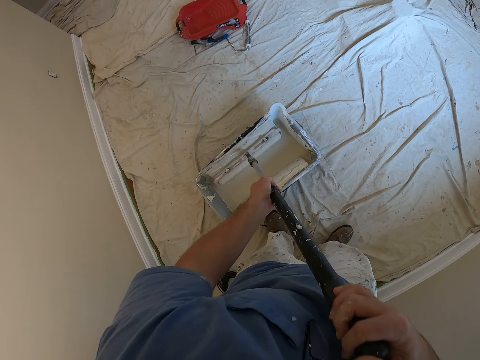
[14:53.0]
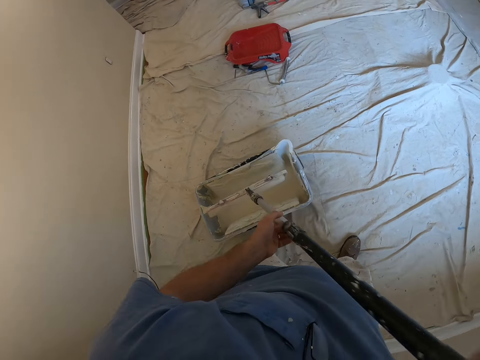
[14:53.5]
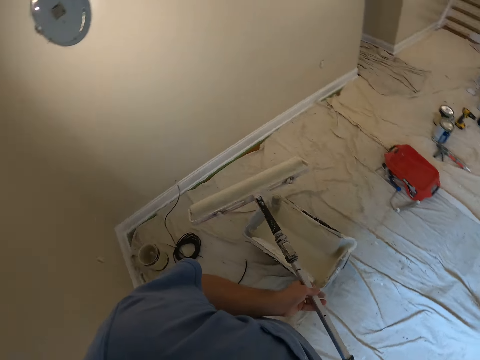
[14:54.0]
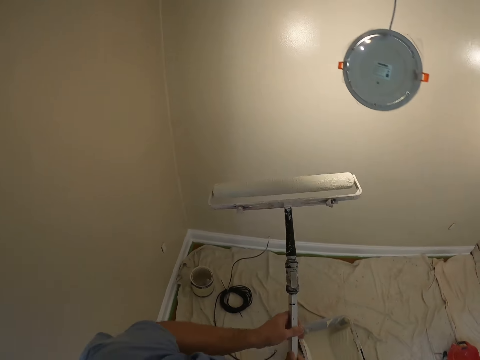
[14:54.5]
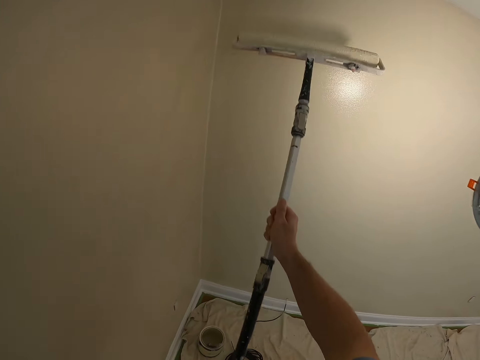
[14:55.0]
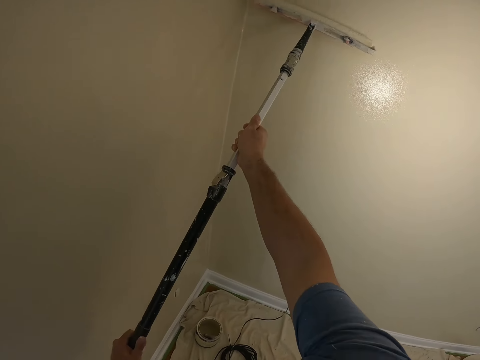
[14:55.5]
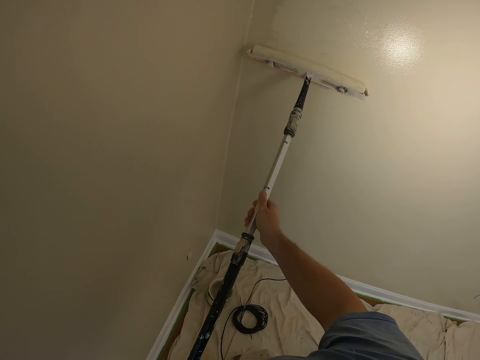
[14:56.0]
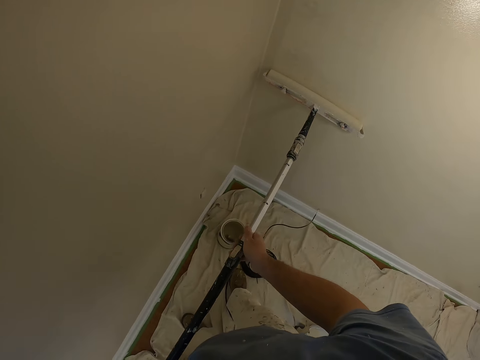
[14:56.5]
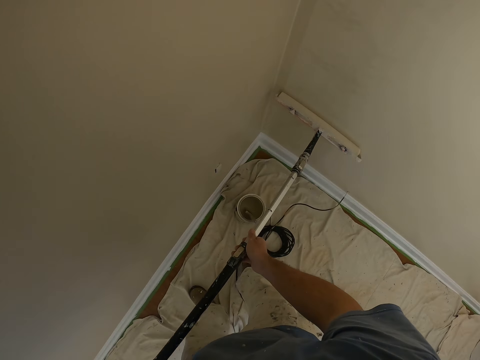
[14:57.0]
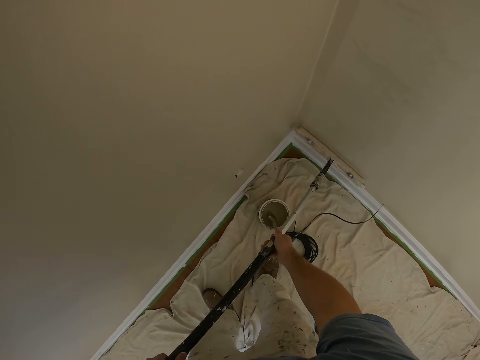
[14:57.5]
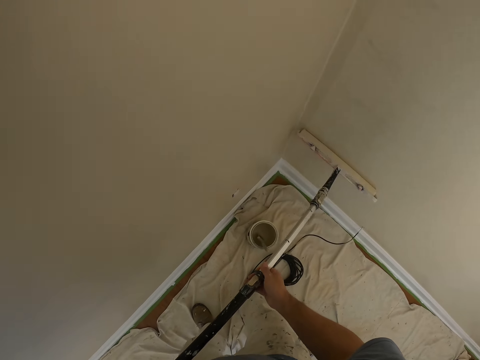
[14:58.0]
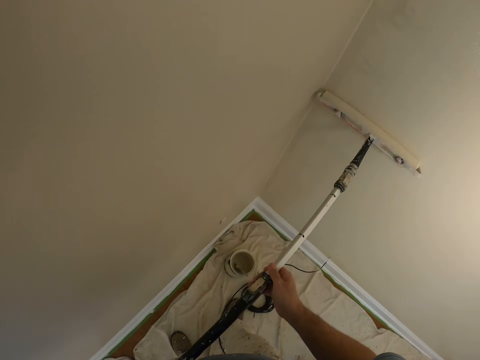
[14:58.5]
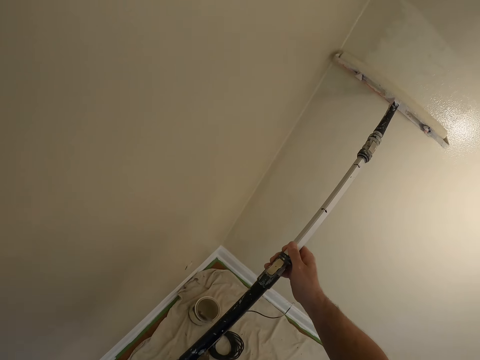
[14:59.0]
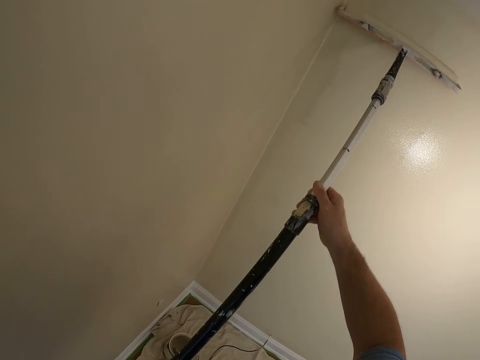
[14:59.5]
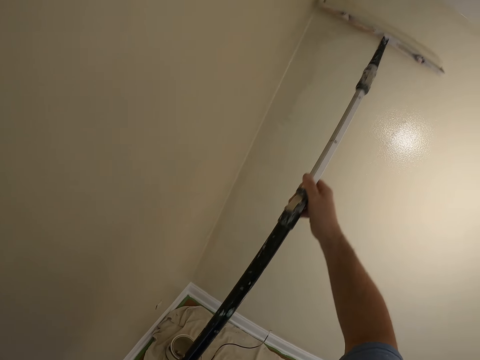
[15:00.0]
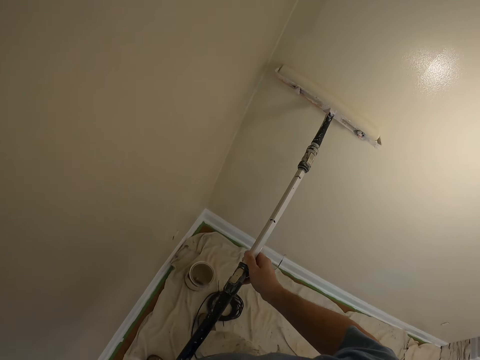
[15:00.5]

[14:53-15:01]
The camera wearer removes the paint roller from the paint tray bucket. They paint the wall in the house with the paint roller.

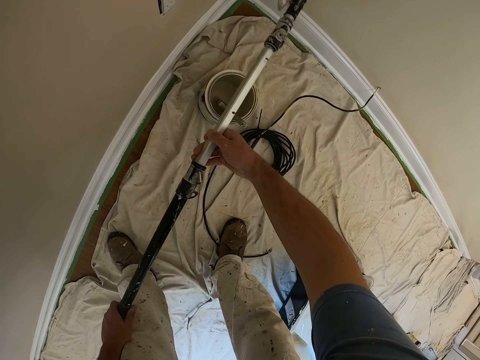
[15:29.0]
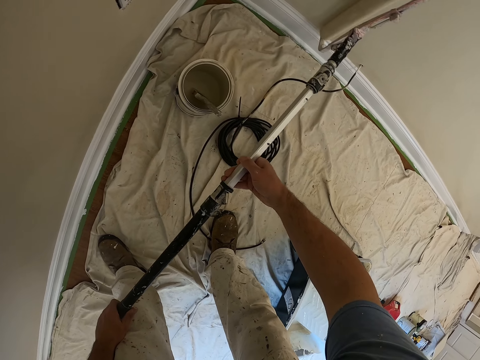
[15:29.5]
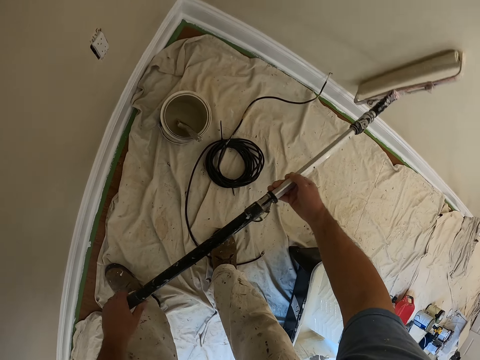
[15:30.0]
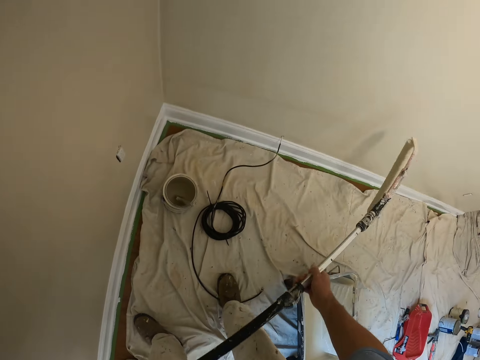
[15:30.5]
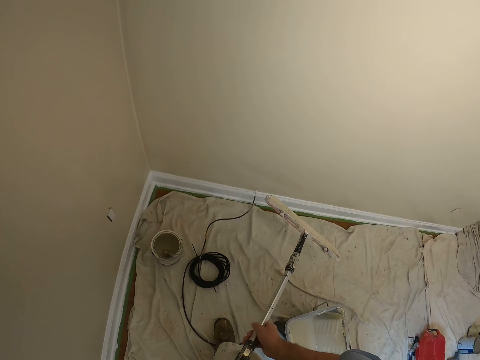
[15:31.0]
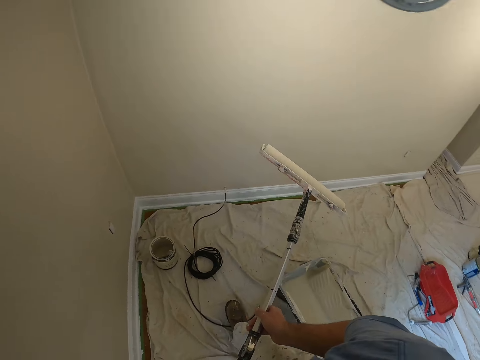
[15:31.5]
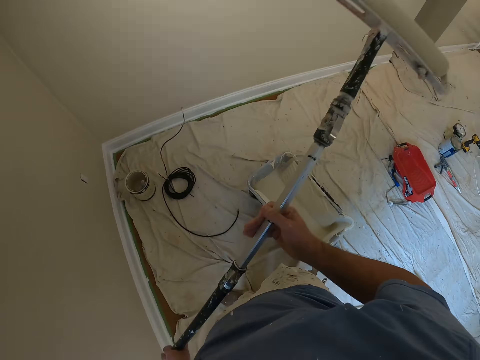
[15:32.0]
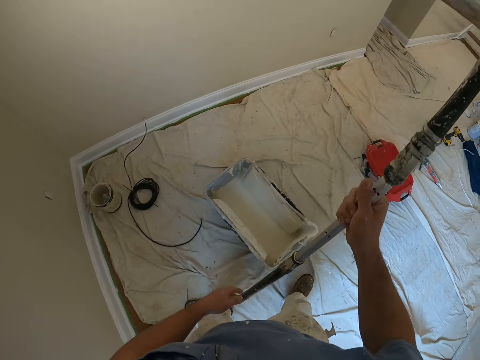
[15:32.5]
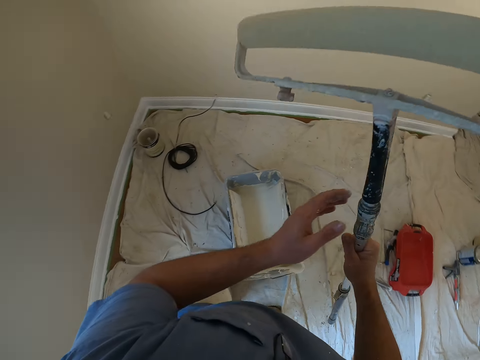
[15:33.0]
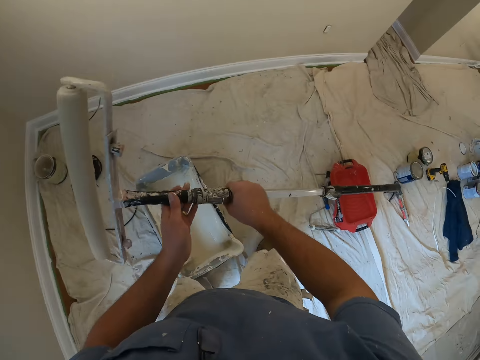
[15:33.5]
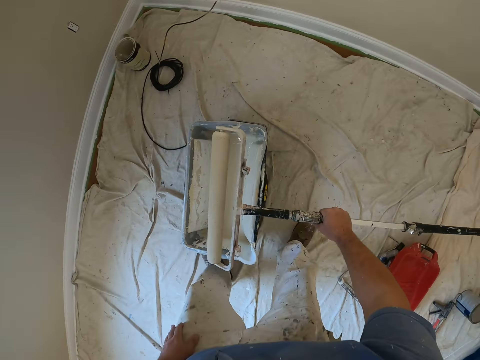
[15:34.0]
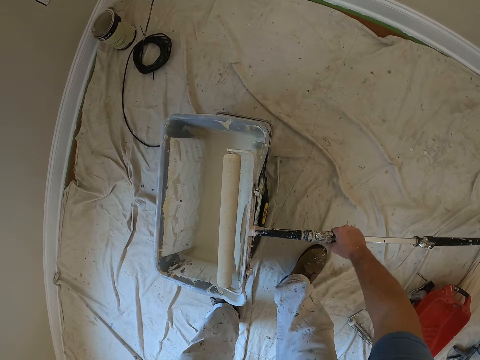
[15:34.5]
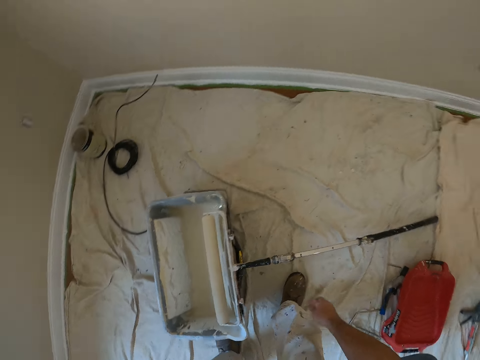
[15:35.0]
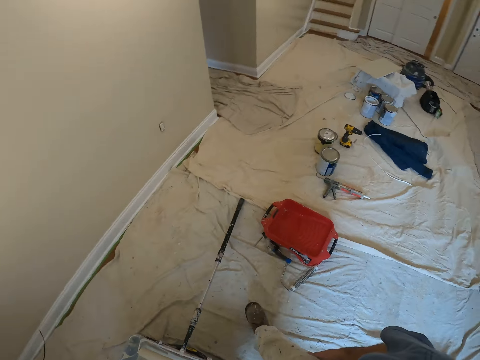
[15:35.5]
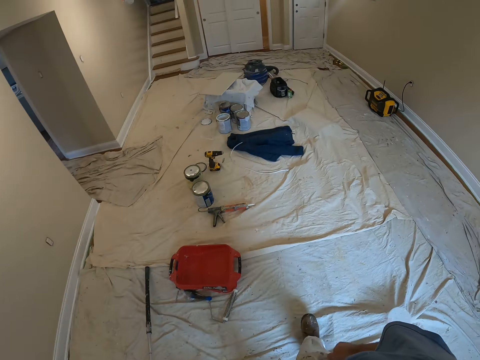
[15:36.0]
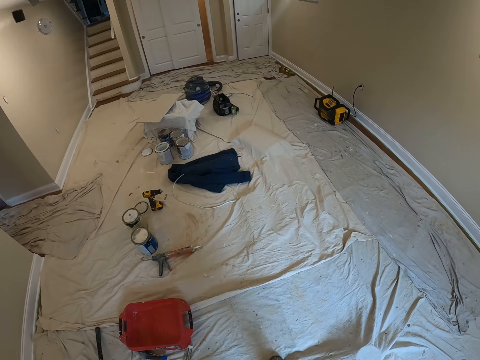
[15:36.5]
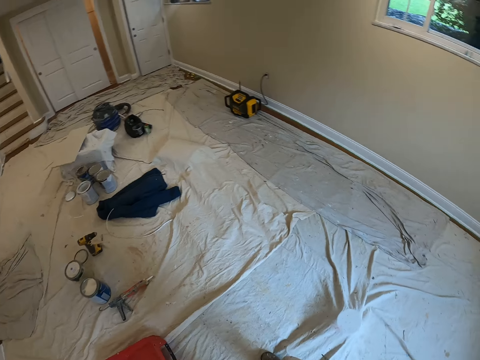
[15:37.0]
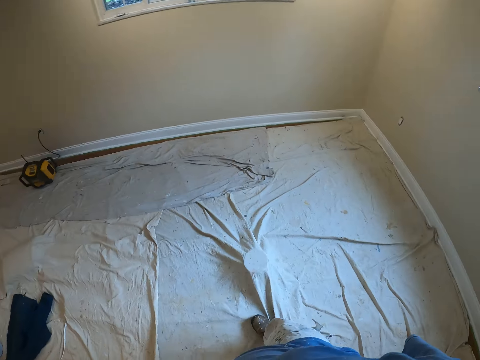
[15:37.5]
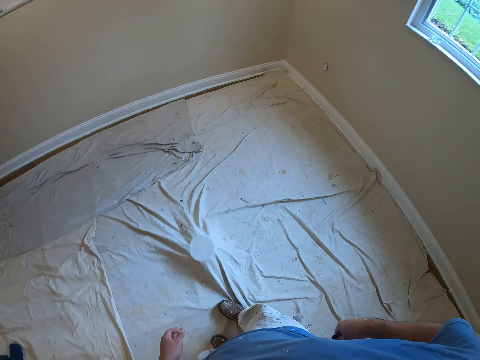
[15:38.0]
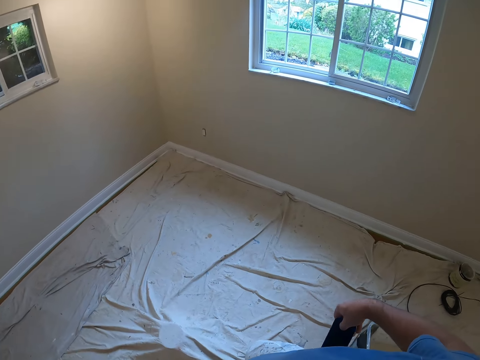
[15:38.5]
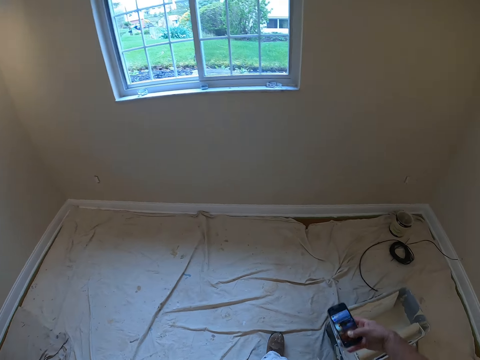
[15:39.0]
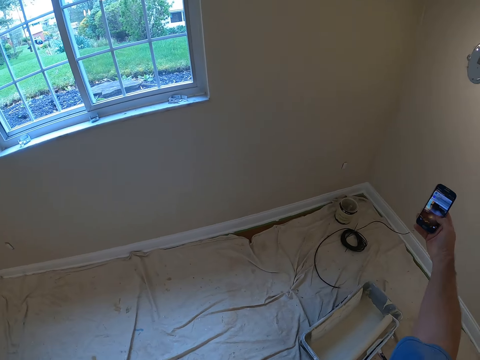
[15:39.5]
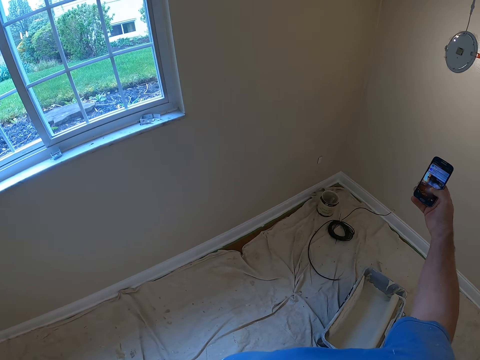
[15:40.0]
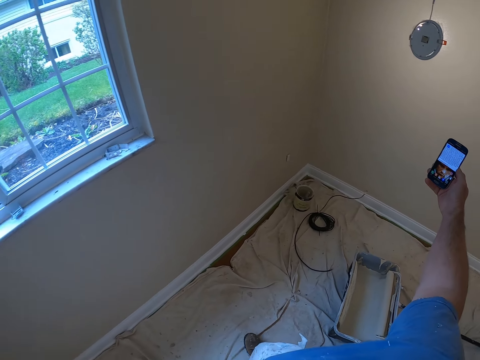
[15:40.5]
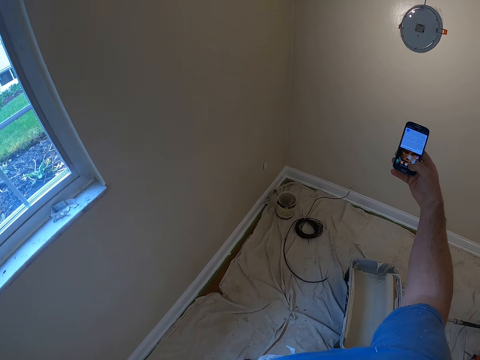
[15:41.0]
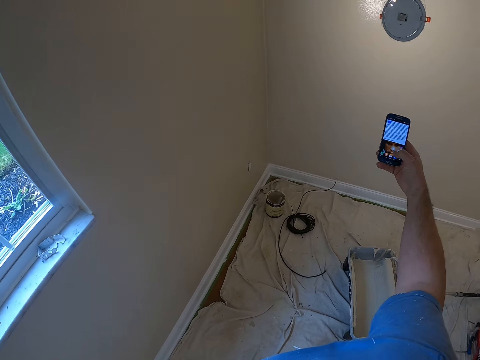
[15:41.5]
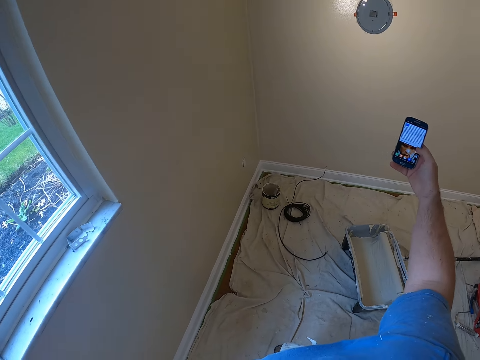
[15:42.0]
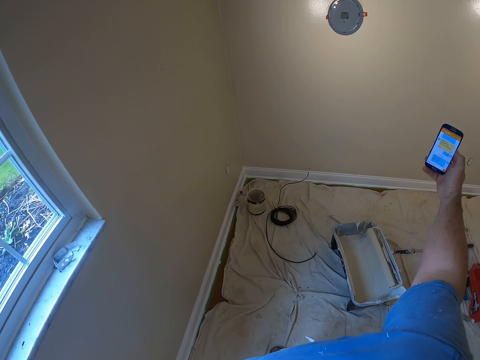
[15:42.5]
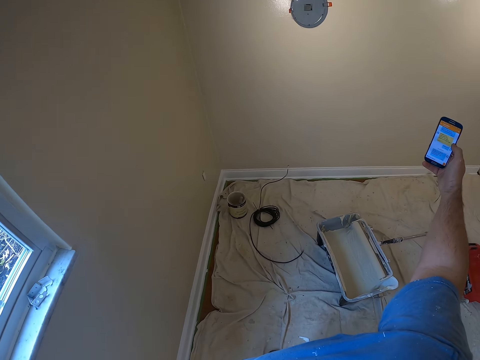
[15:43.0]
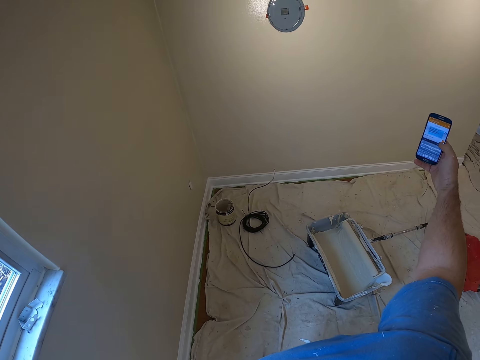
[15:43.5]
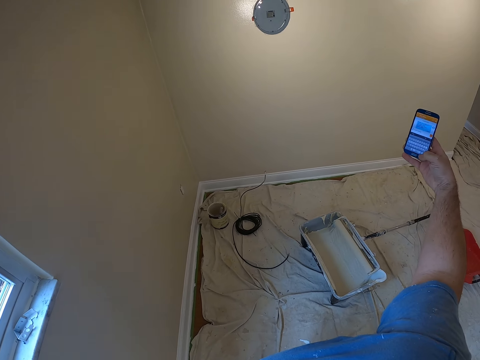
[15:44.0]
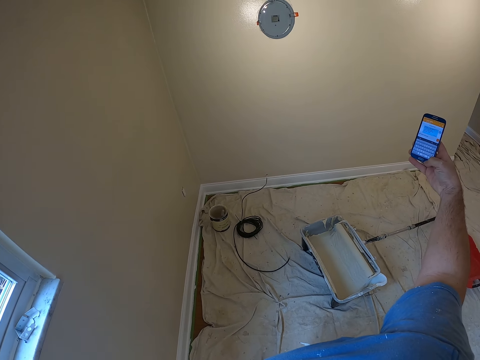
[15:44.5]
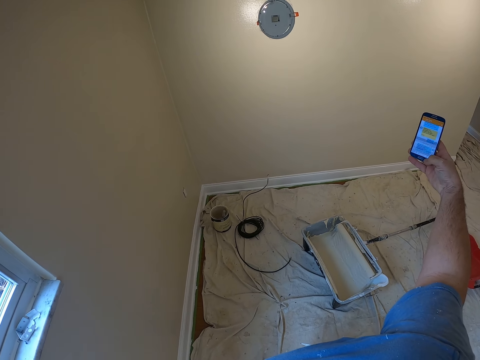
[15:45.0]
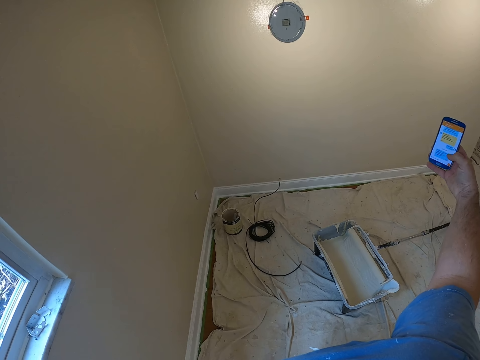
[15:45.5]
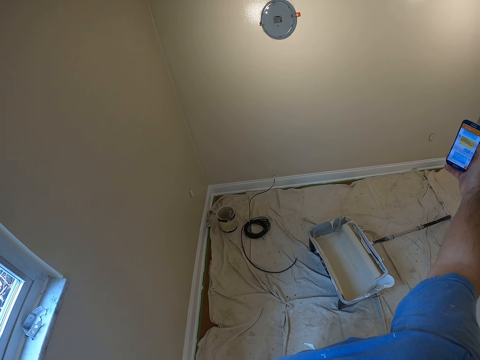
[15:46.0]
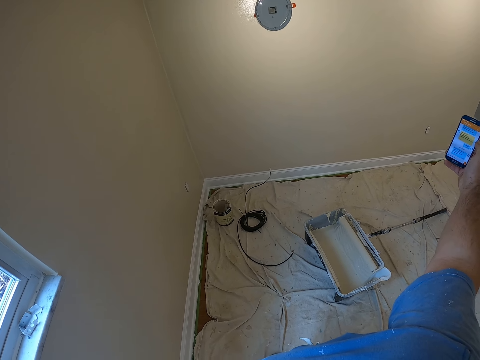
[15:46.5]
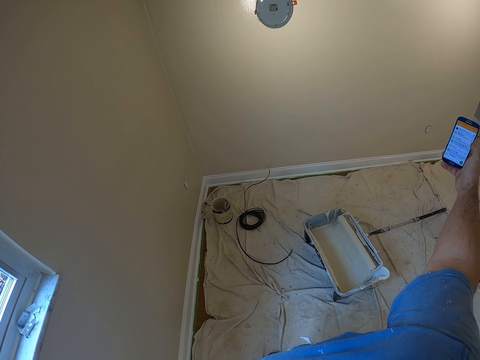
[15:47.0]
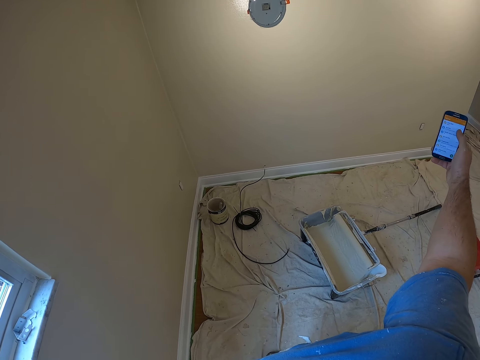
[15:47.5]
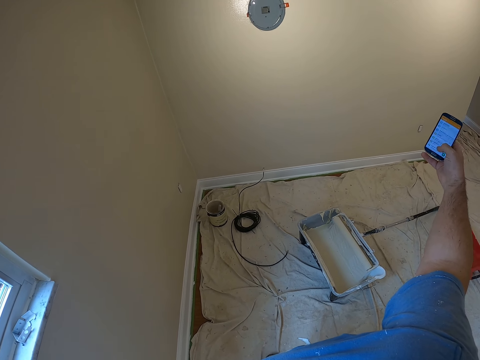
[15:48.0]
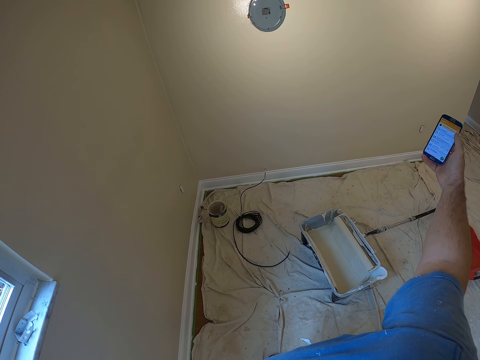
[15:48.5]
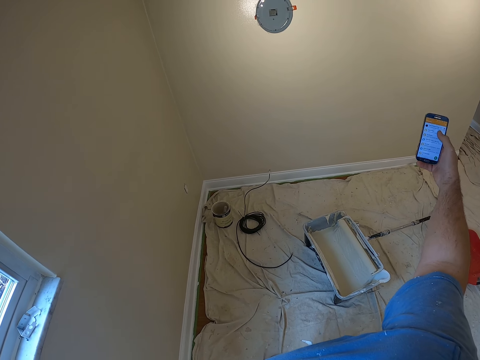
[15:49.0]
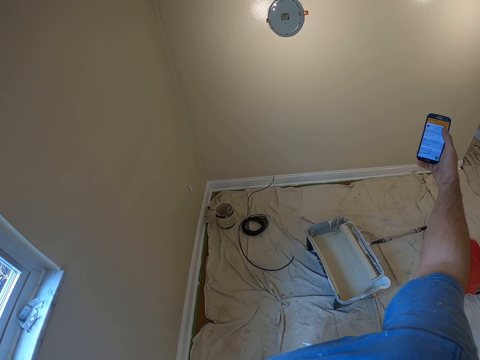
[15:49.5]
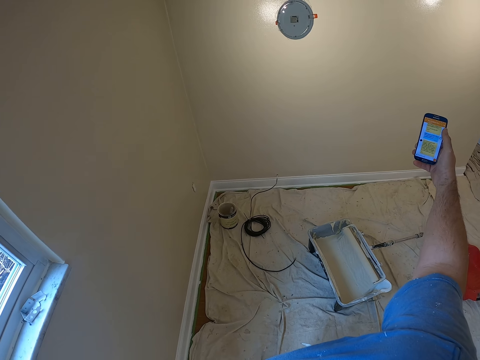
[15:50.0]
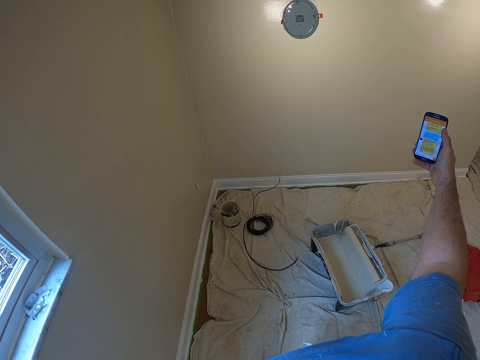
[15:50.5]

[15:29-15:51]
The camera wearer stops the paint application. He lifts up the paint roller. He lets go of the paint roller with the left hand. He switches the paint roller to his left hand. He holds the paint roller with the left hand. He lets go of the paint roller with the left hand. He places the paint roller at the edge of the paint tray bucket. He walks across the room. He stands. He turns around the room. He removes a phone from the pocket. He operates the phone. He presses his phone in the room. He operates the phone. He stands. He holds his phone in the room.
